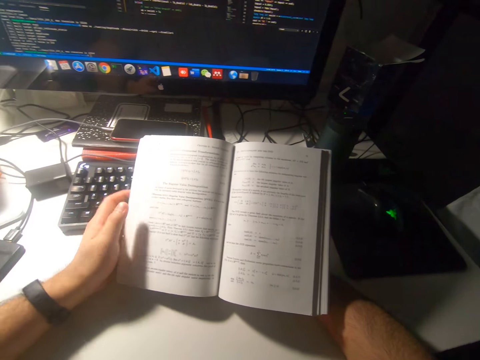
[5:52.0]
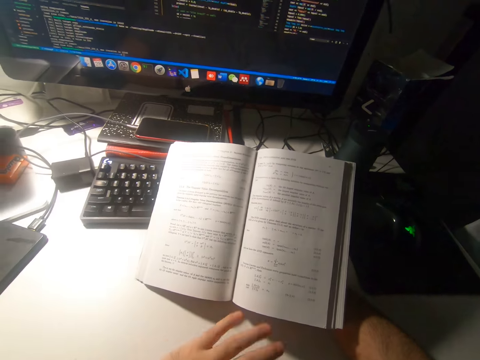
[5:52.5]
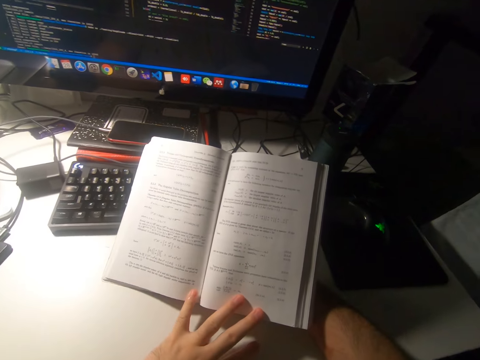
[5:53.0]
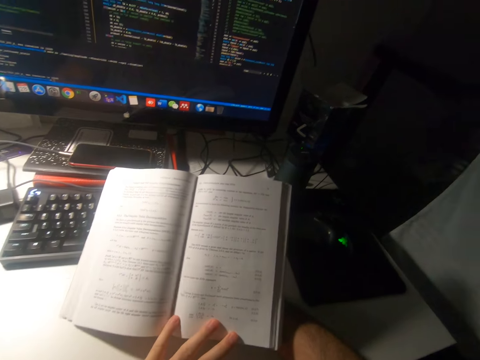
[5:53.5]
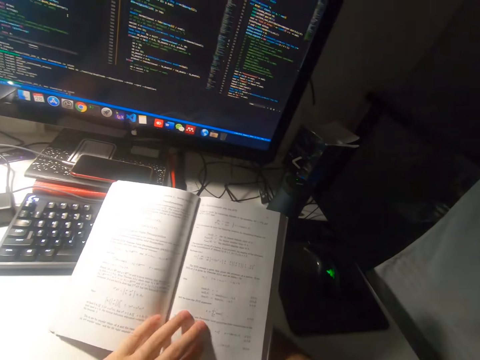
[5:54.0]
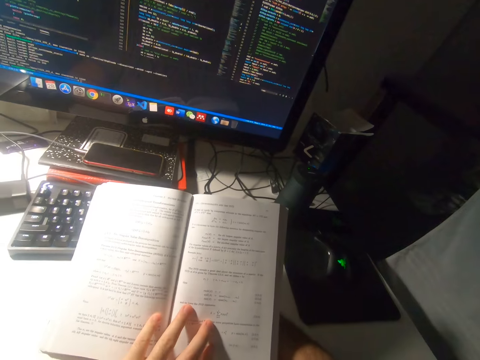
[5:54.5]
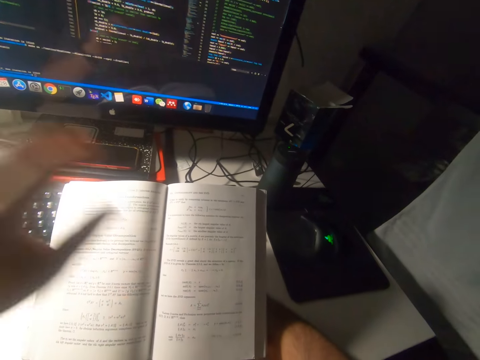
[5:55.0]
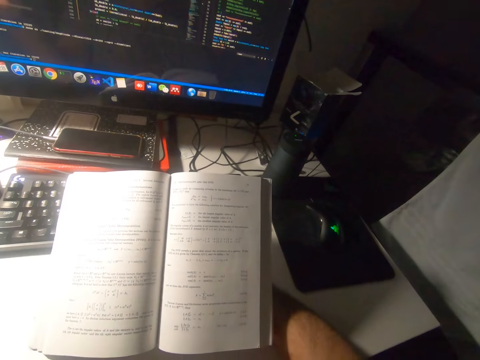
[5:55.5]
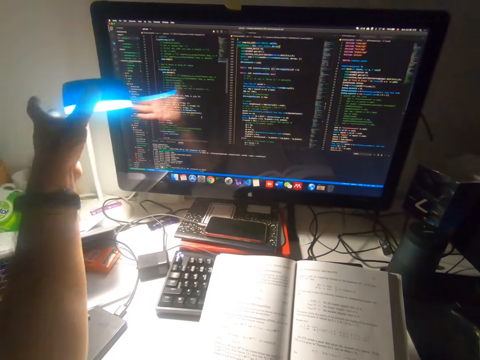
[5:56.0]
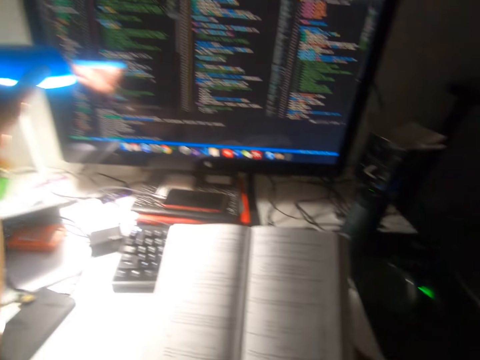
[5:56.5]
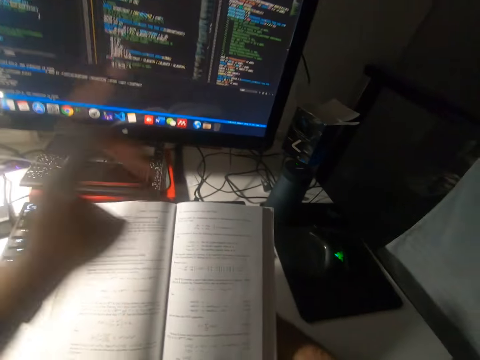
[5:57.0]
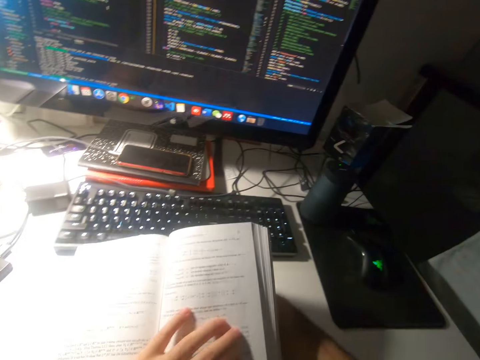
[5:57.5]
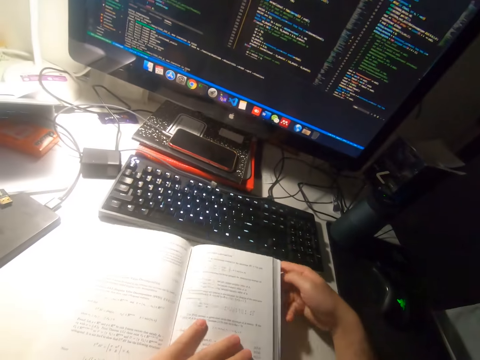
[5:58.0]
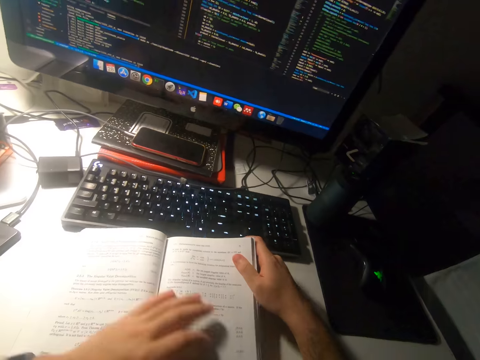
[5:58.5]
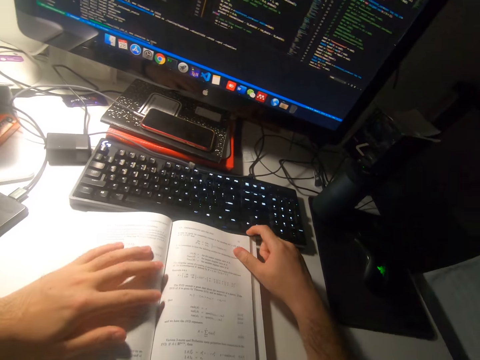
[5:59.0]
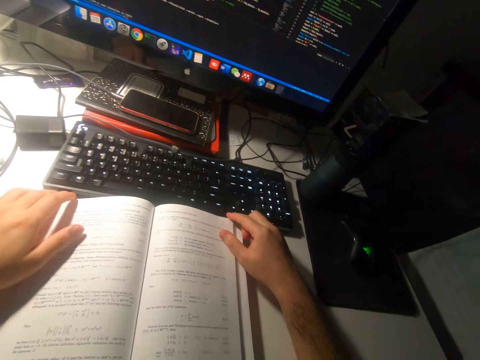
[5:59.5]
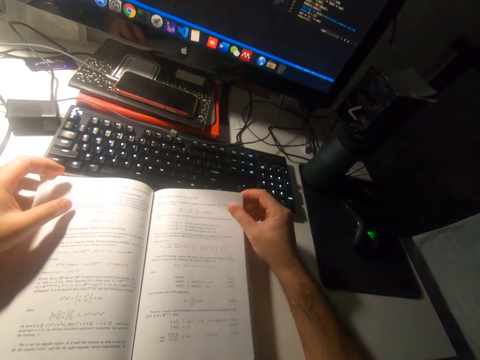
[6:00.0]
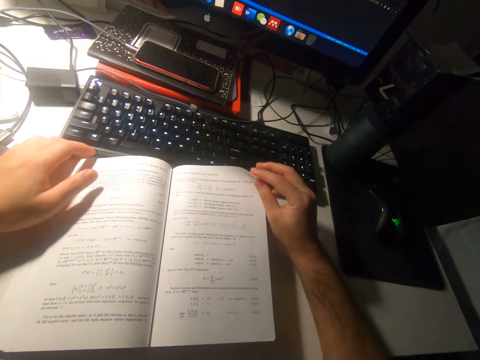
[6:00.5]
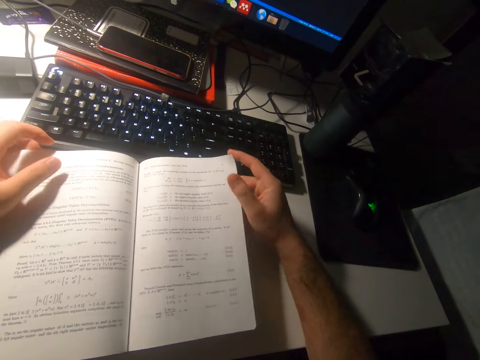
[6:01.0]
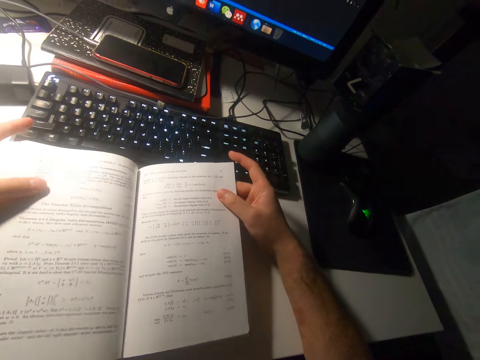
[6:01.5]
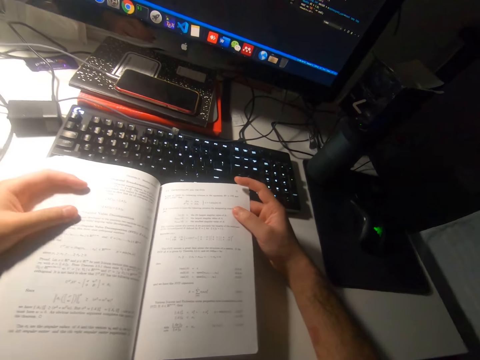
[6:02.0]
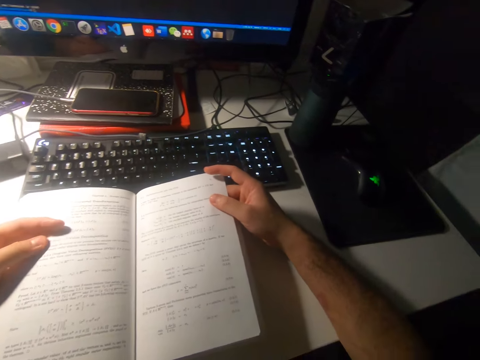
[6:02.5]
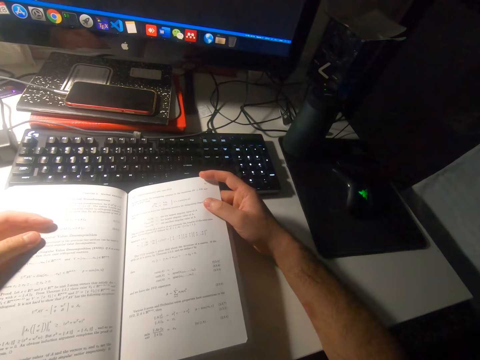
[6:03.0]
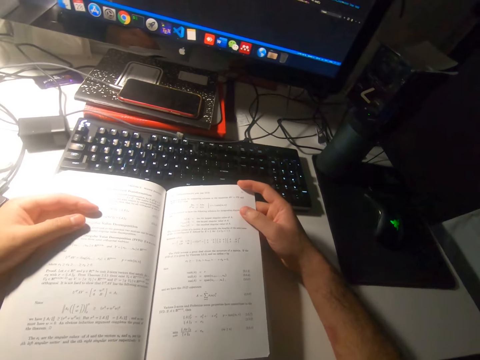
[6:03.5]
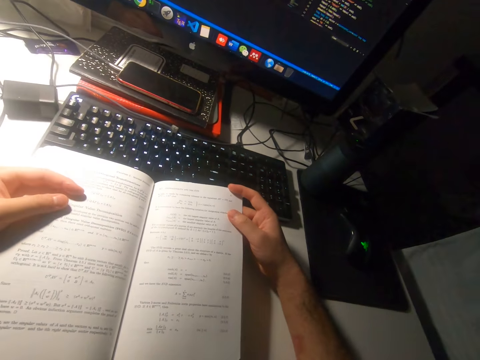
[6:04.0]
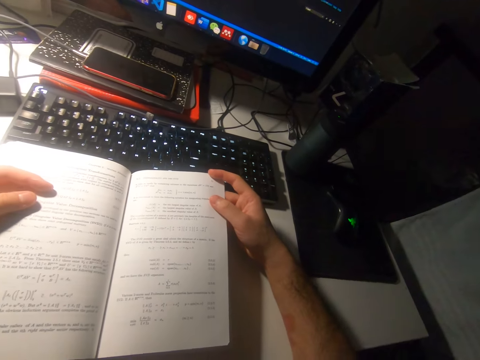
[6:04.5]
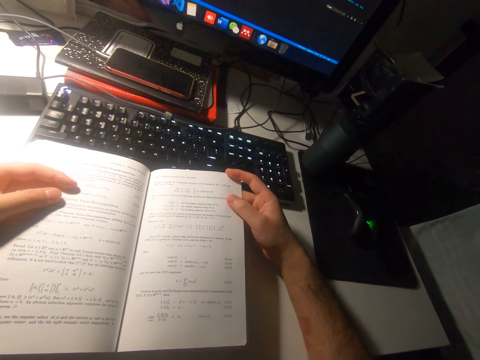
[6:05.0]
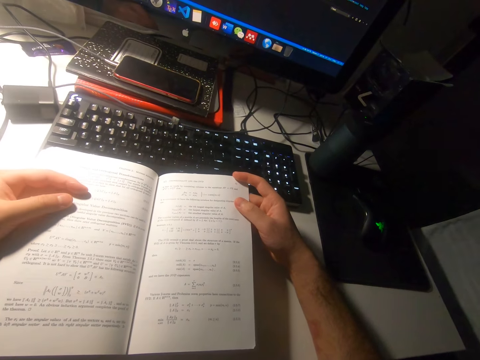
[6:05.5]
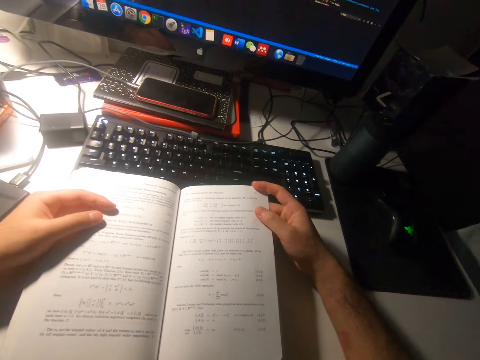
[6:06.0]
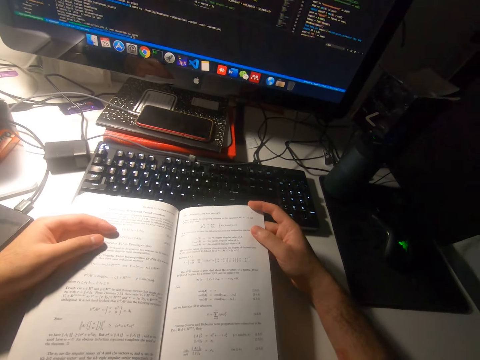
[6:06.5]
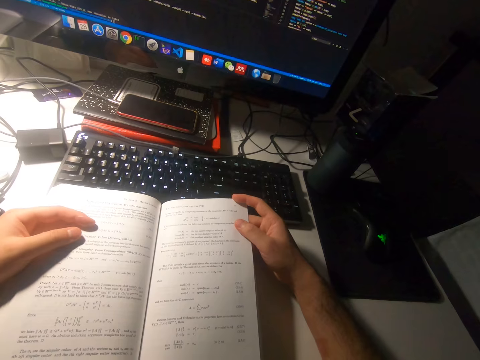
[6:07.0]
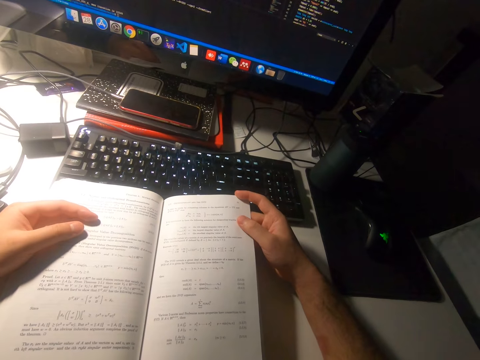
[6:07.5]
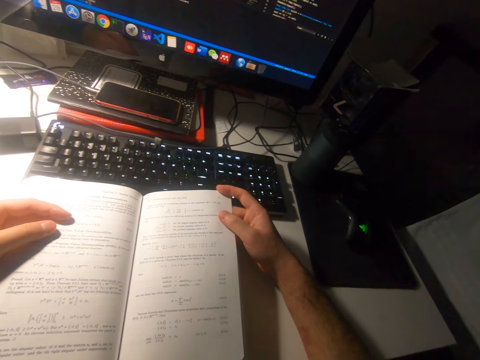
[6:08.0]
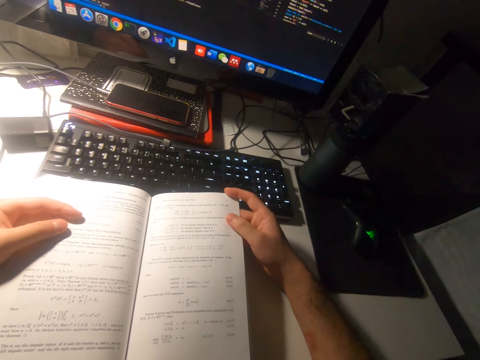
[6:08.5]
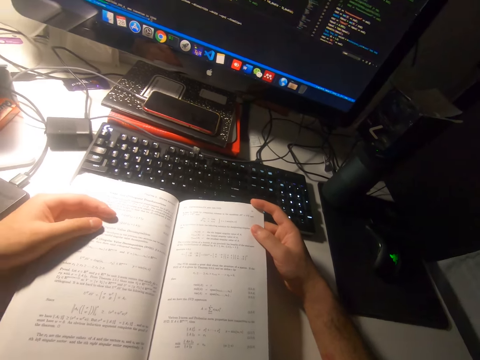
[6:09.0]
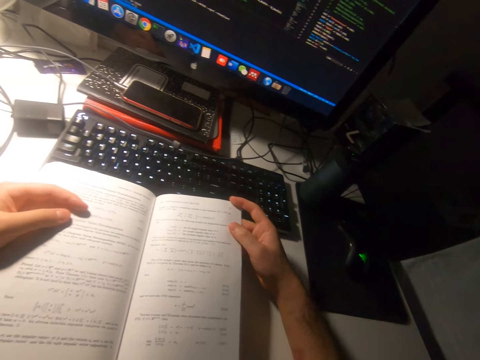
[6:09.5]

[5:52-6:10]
The camera wearer releases her left hand from the book. She puts her left hand on the book. She holds the book. She adjusts a lamp on the table with her left hand. She holds the lamp. She holds the book. She puts her left hand on the book. She drops the book on the table. She picks the leaves of the book with both her right hand and her left hand. She touches the pages of the book. She reads the book. She holds the book.

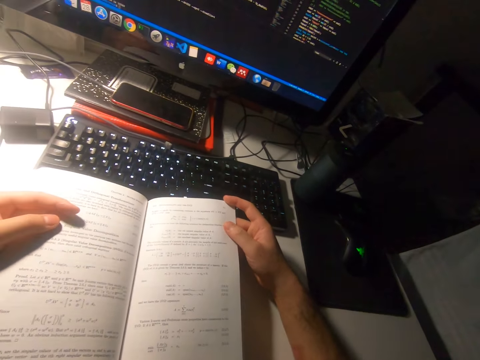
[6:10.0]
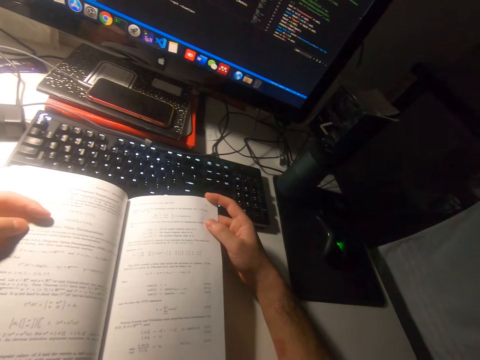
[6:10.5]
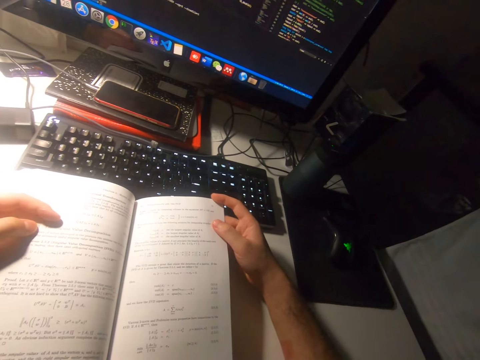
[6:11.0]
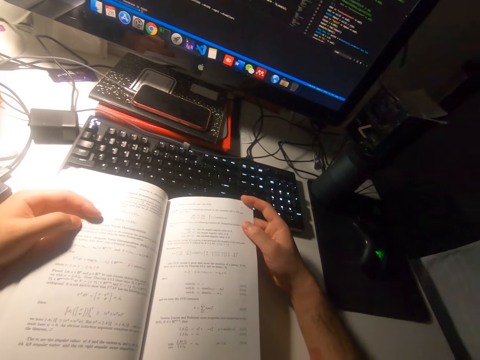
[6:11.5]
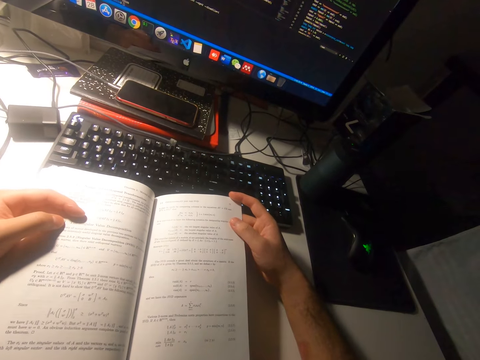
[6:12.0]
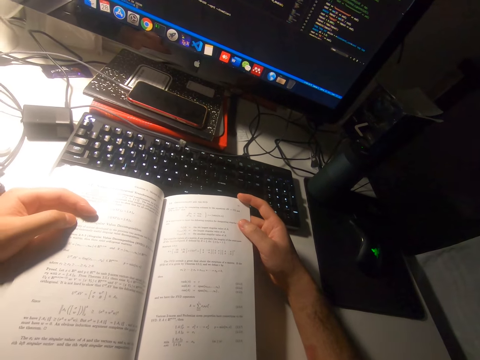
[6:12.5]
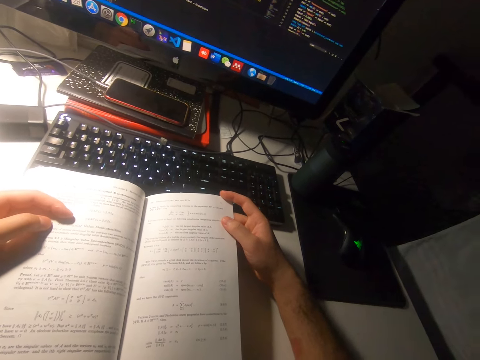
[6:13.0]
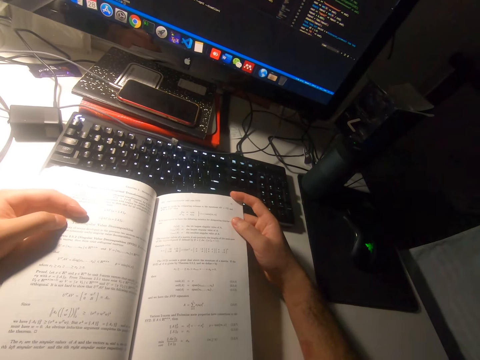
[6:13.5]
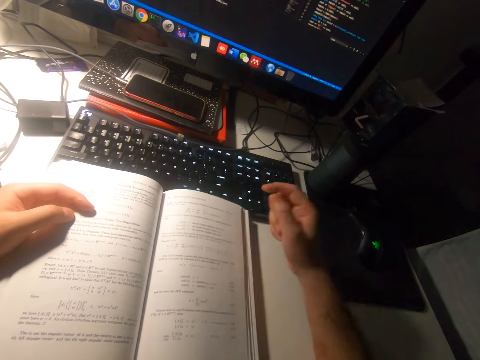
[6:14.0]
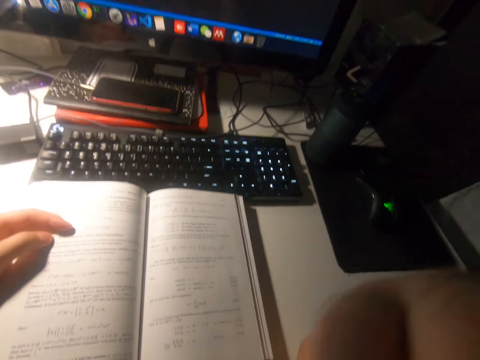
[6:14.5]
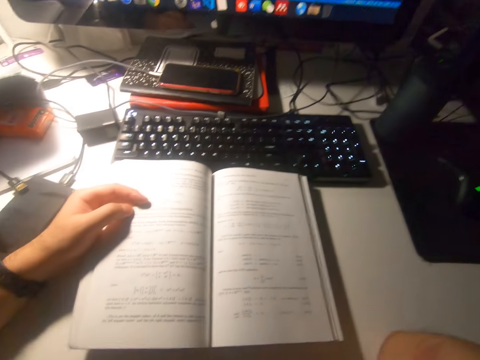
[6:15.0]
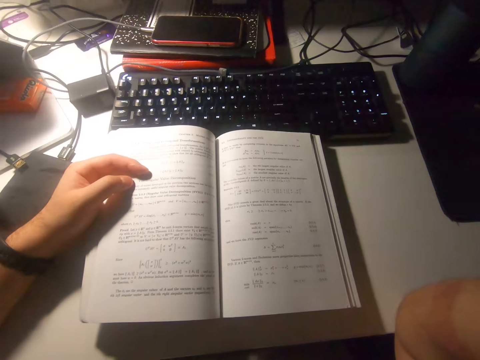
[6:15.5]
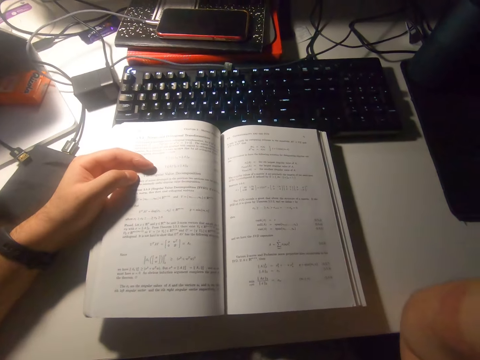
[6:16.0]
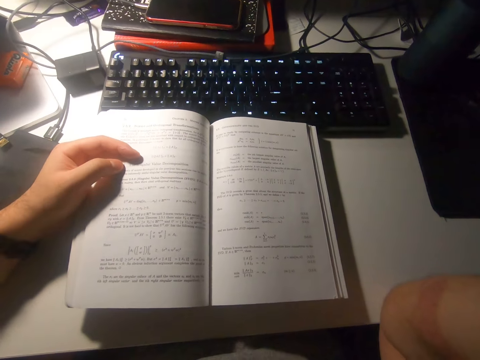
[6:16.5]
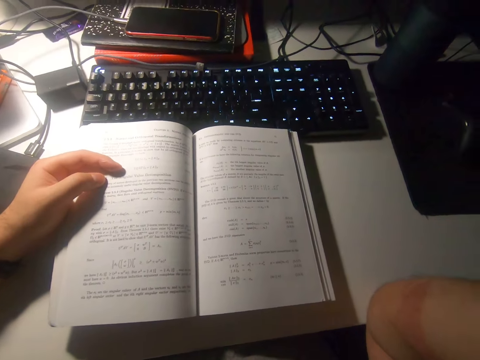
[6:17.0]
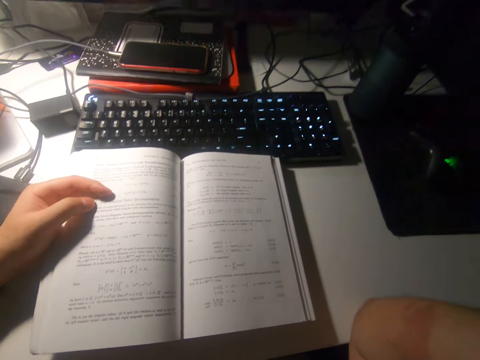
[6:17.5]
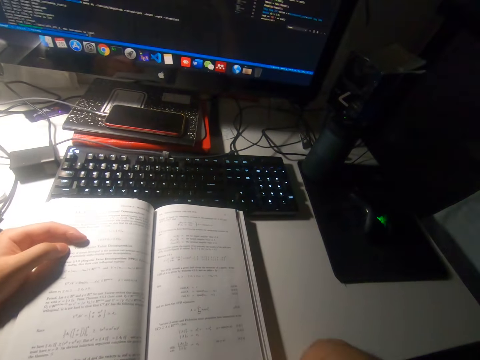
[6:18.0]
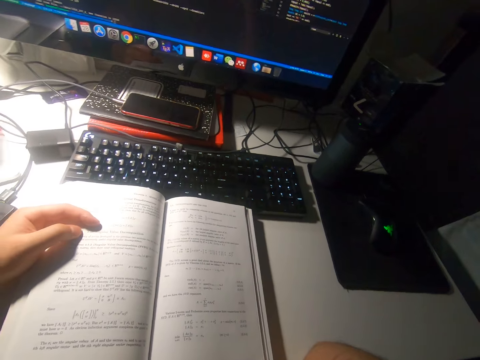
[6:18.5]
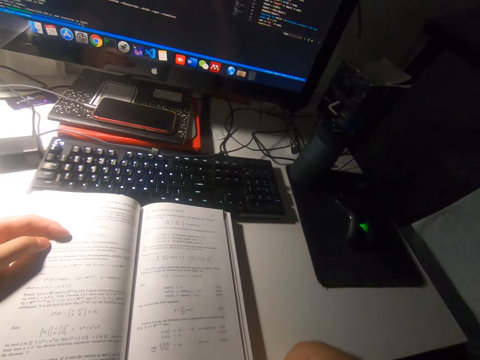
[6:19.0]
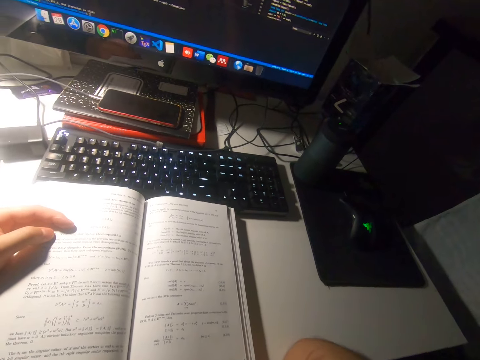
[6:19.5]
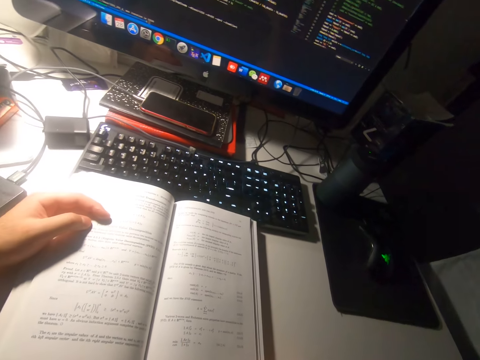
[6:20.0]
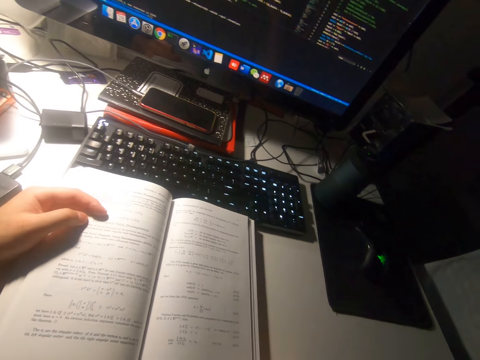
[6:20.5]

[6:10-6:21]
The camera wearer removes her right hand from the book. She scratches her nose with her right hand.
